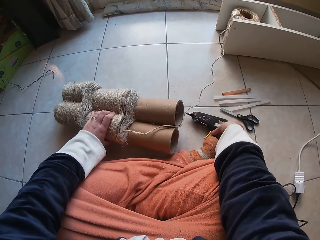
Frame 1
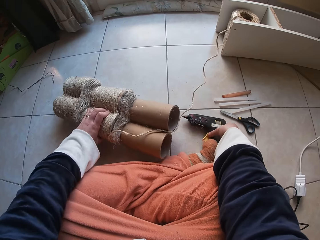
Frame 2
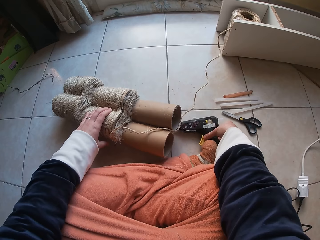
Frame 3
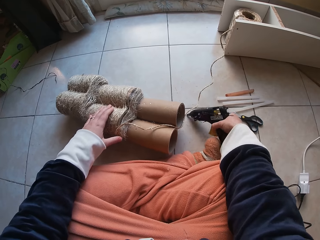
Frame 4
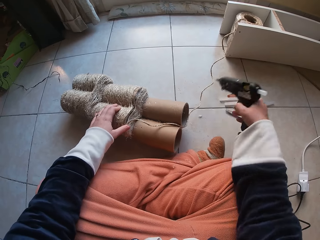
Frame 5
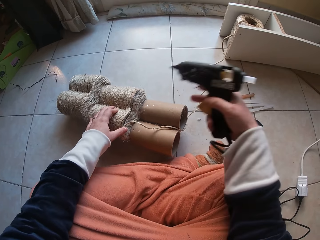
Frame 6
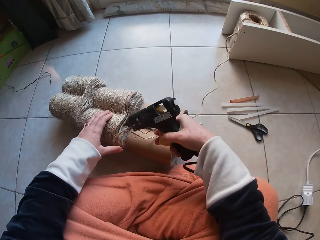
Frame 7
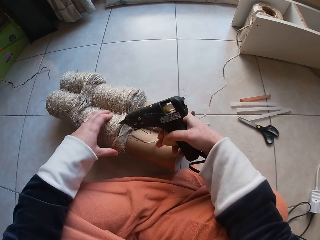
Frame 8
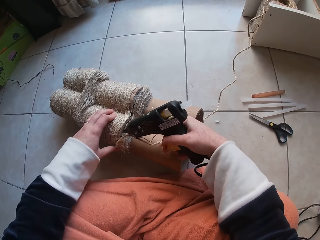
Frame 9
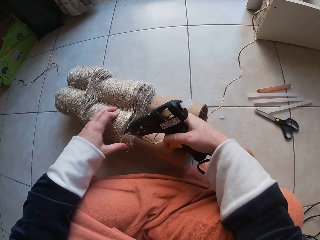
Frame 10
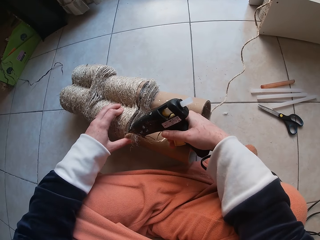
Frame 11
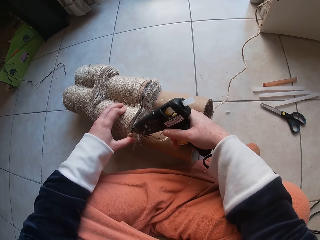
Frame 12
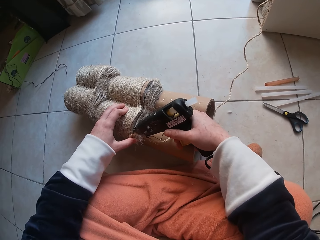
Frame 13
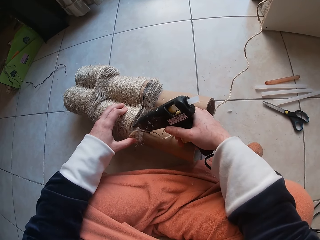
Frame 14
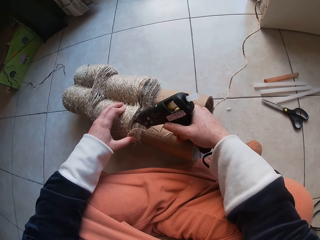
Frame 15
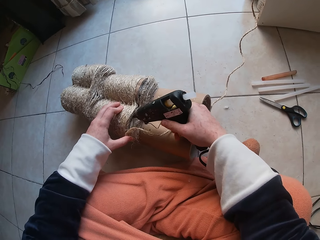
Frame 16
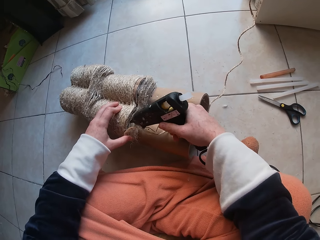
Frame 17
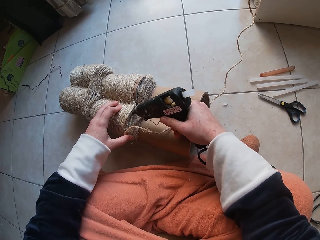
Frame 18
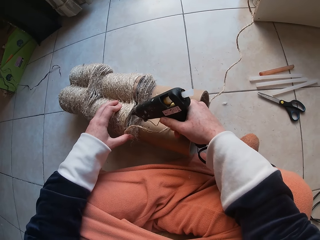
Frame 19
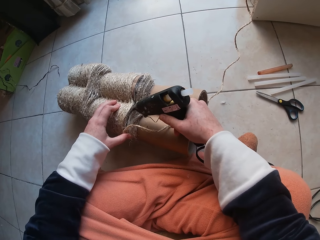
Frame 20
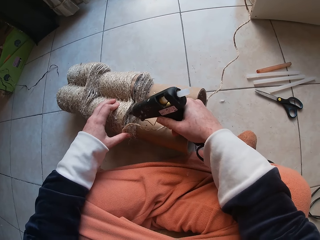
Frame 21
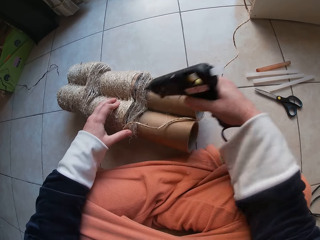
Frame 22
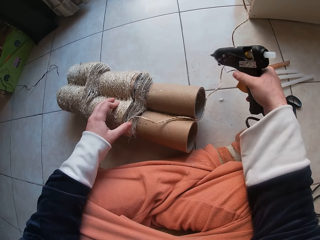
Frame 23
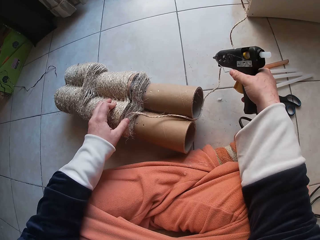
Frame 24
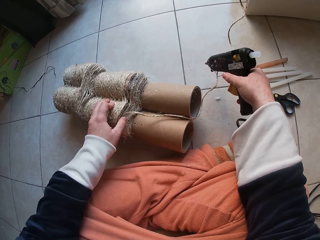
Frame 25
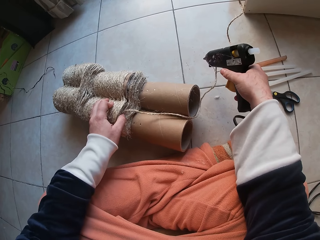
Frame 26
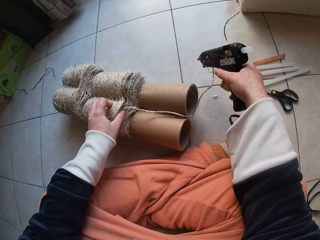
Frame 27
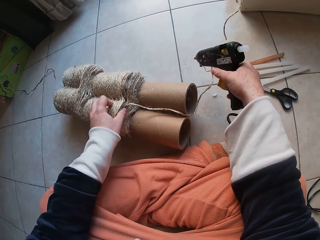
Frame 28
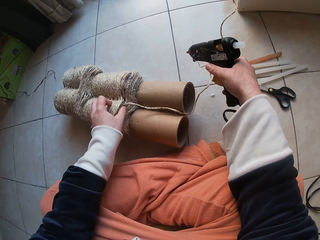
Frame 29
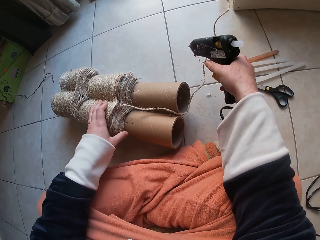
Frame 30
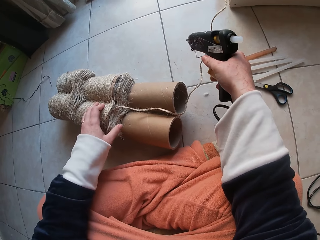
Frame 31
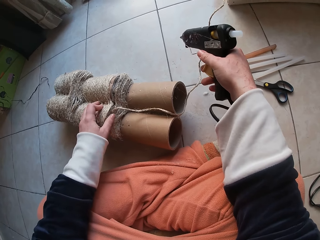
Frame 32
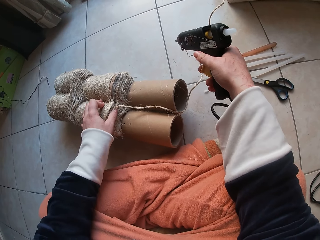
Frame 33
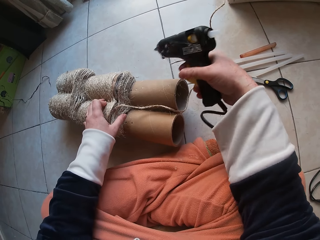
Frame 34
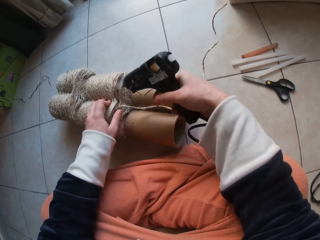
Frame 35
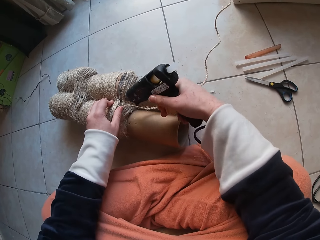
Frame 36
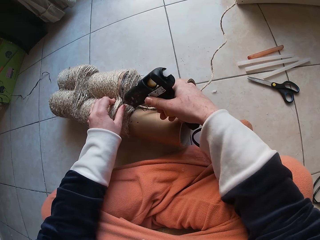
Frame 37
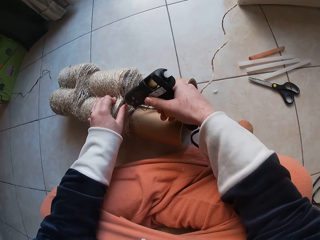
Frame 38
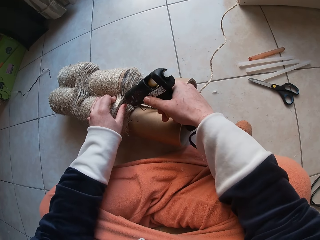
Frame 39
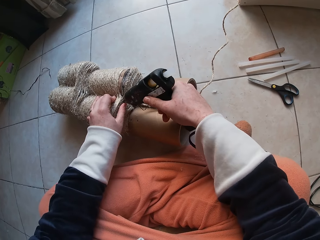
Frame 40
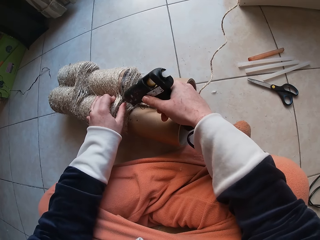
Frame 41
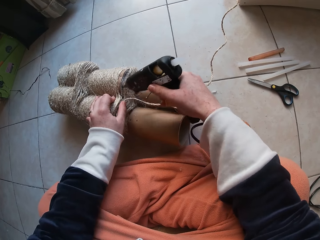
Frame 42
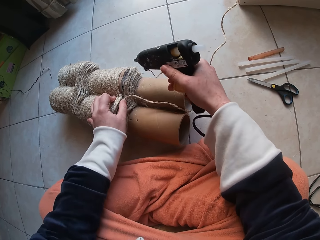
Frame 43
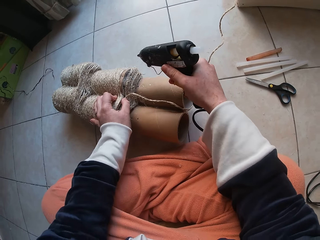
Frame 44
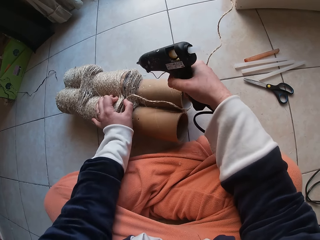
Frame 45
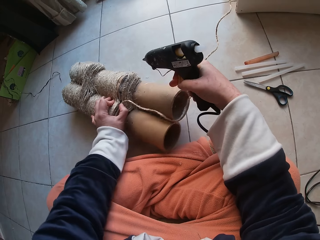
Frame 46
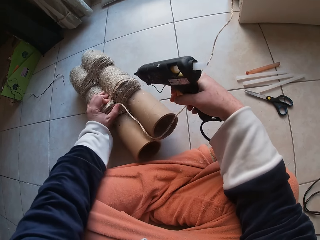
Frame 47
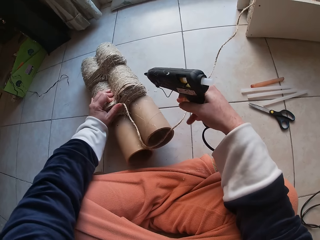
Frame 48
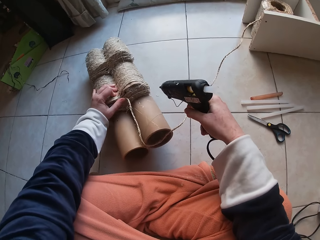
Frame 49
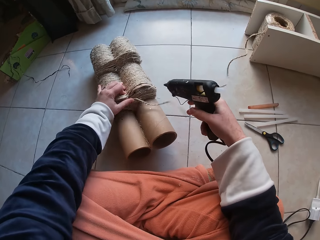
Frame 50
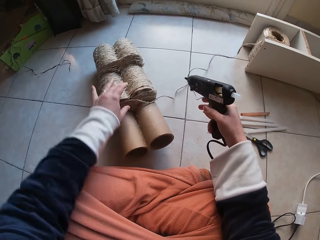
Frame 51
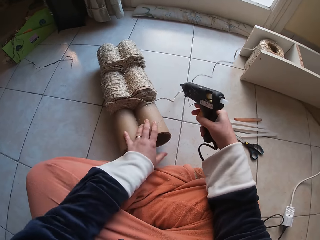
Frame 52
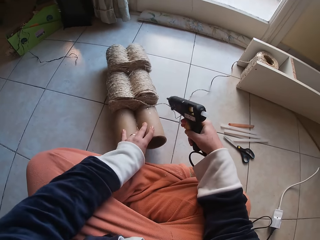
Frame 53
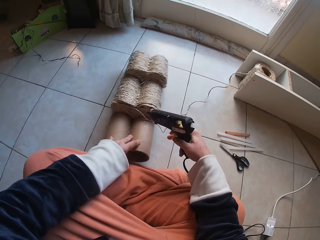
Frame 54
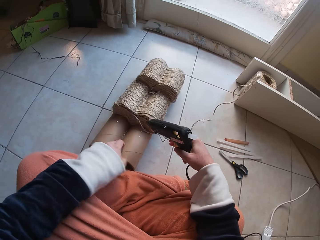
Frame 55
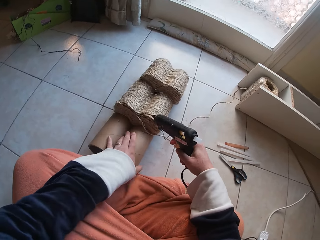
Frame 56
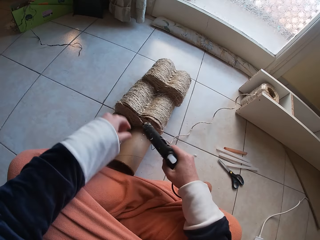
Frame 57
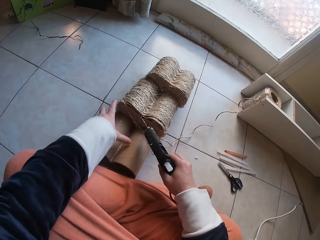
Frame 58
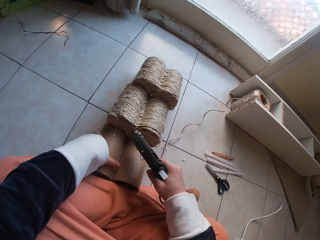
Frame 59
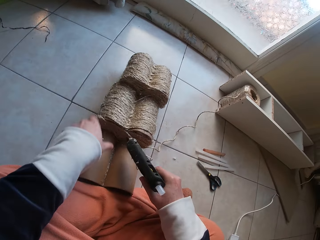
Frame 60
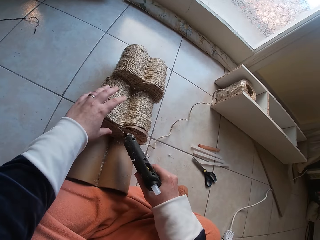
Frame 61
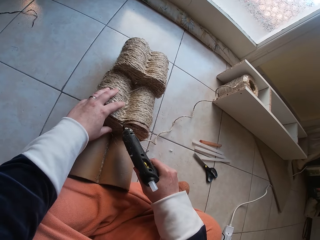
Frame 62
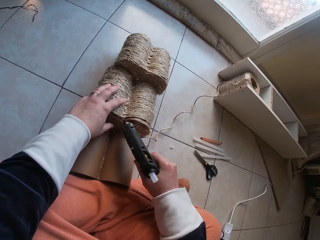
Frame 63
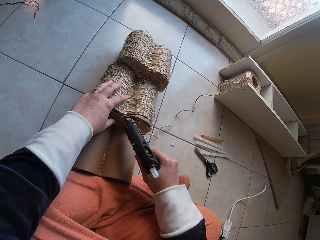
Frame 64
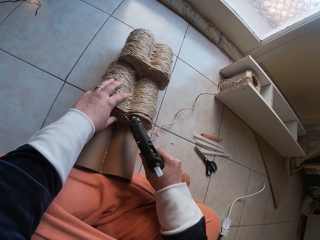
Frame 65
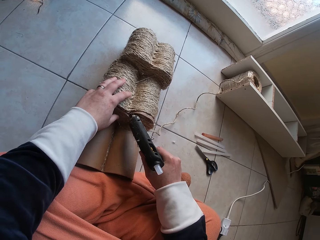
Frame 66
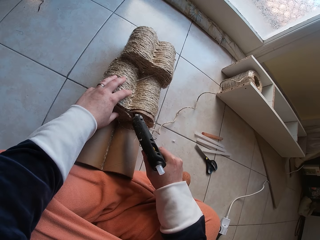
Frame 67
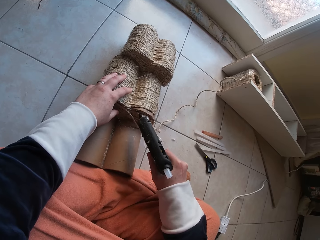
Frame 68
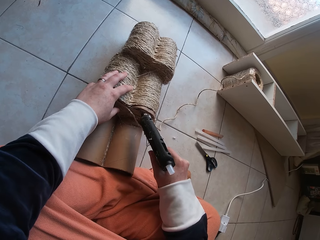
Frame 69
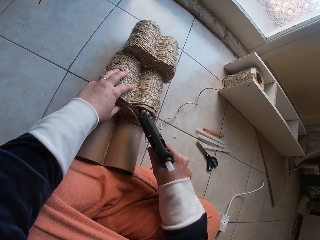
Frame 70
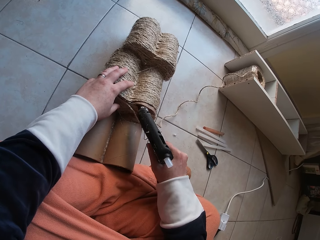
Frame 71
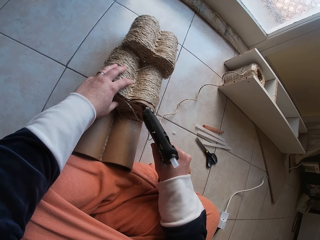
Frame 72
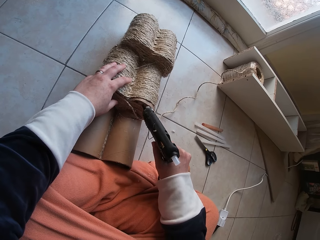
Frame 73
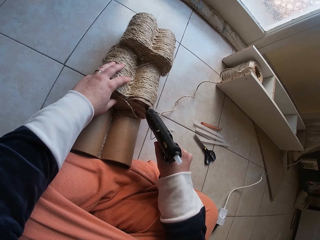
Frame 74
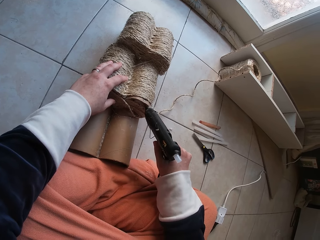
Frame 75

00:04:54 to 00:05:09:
The camera wearer picks up the glue machine from the floor with her right hand. She applies glue on the grass rope on the card tube with a glue gun in her right hand. She rolls the grass rope around each other on the cardboard tube on the floor with both hands. She attaches the string on the roller. She applies glue on the grass rope on the card tube with the glue gun in her right hand. She rolls the grass rope around each other on the cardboard tube on the floor with both hands. She turns the roller. She adjusts the cardboard tube on the floor with her left hand. She applies glue on the grass rope on the card tube with the glue gun in her right hand.

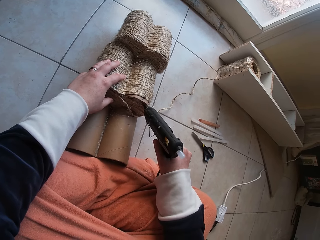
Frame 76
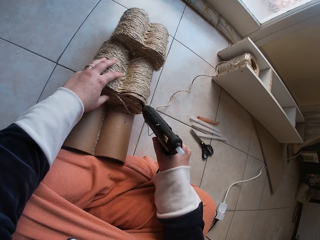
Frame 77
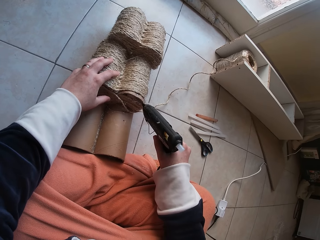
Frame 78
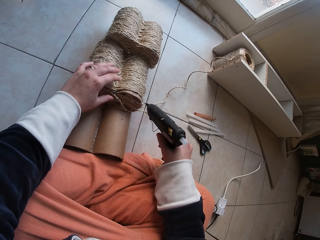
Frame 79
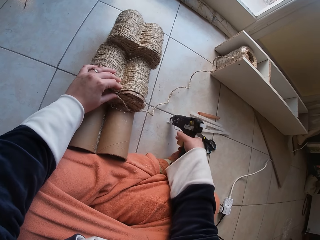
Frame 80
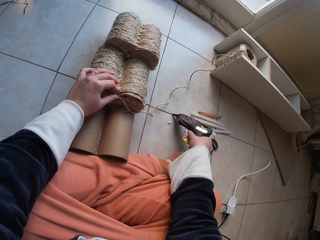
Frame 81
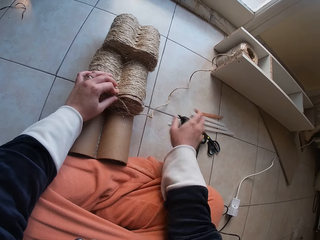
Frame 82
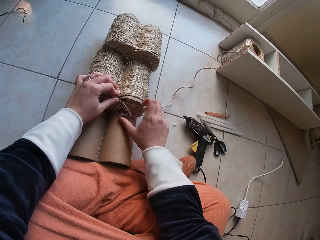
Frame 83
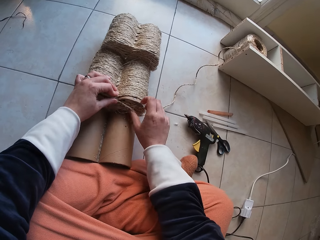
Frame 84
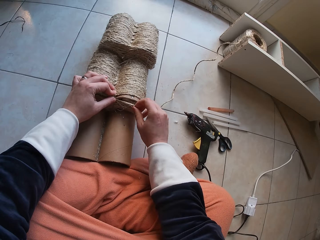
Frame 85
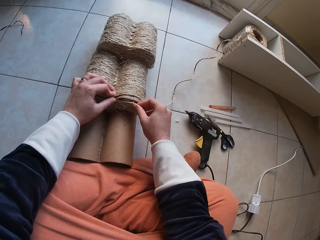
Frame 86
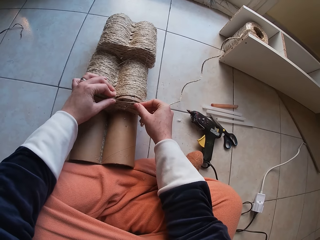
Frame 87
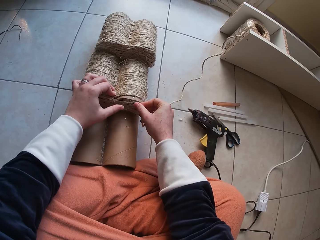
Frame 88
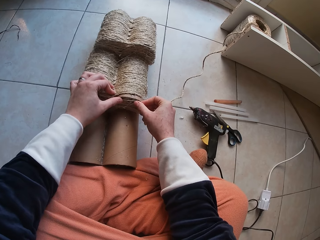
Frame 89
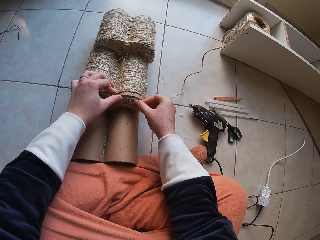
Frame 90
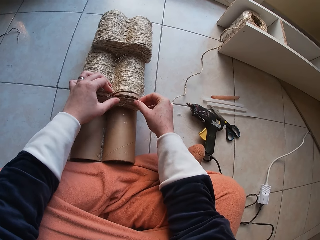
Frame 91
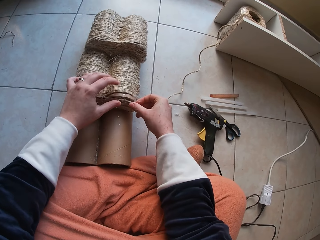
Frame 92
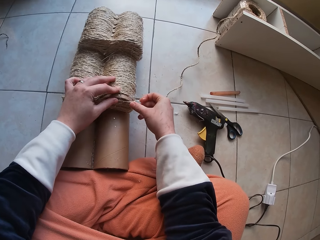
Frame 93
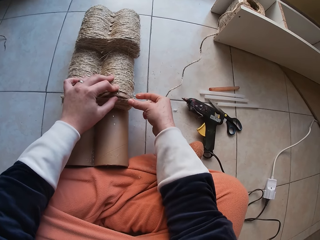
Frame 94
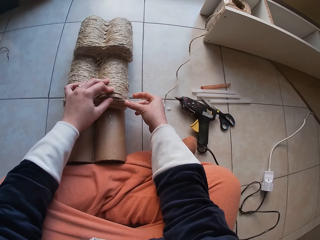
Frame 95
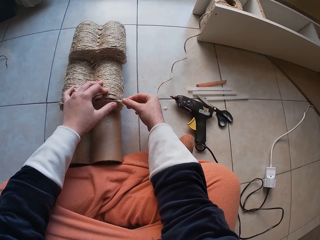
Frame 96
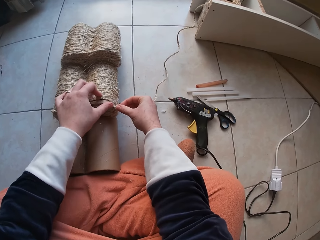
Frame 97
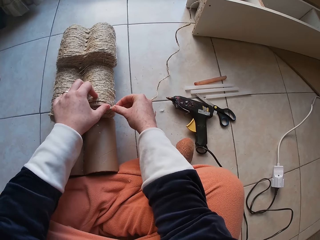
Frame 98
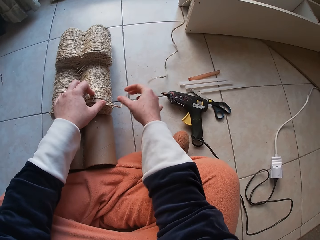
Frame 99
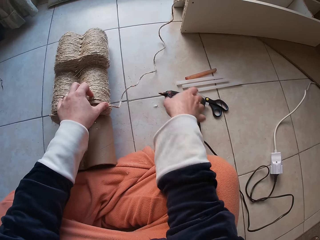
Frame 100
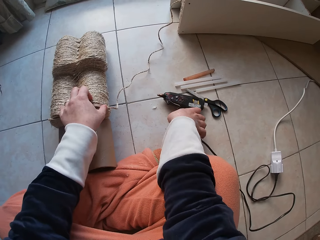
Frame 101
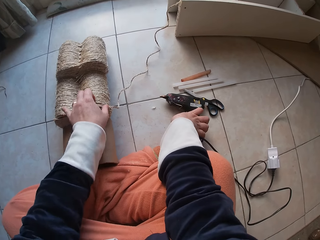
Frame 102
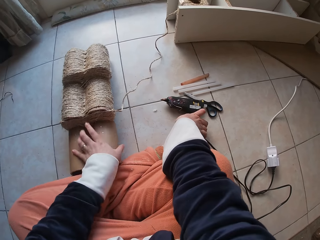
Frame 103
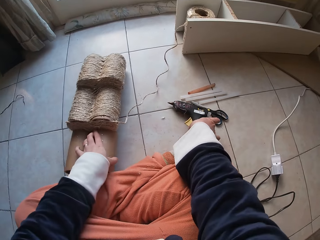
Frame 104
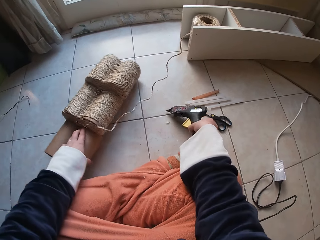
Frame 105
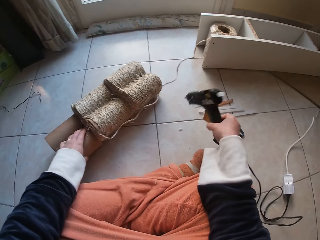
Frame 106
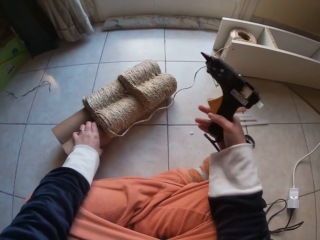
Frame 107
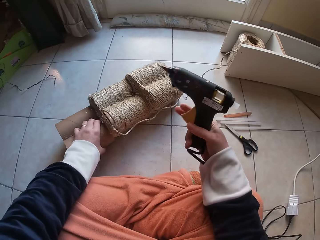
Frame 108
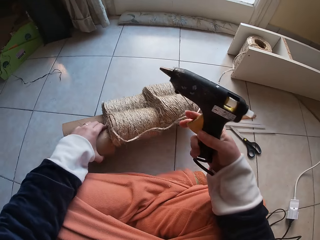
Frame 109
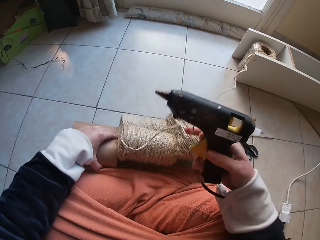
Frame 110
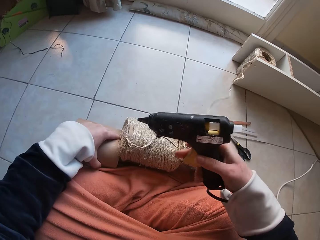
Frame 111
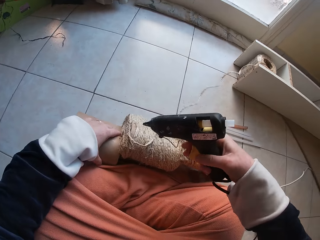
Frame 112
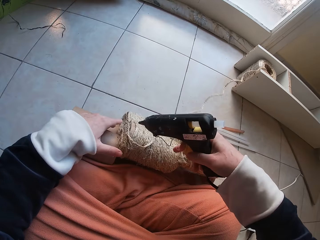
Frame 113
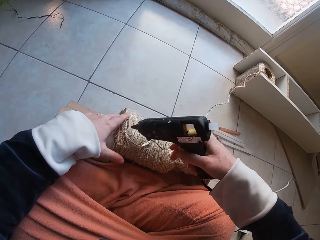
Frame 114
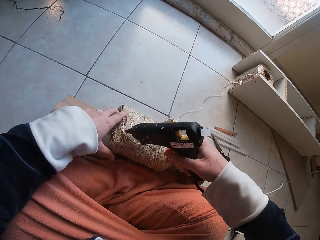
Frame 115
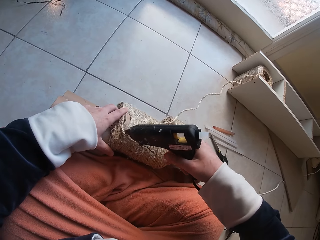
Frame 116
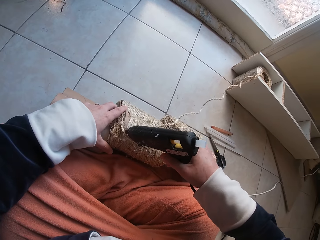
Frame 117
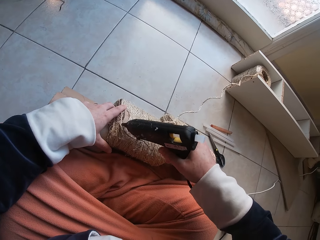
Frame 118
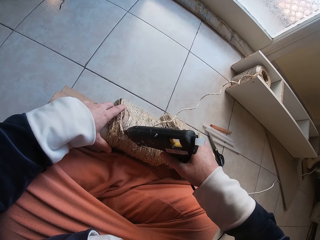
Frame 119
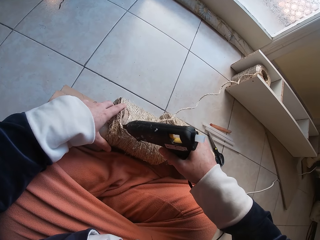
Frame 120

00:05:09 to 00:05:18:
The camera wearer drops the glue gun in her right hand on the floor. She attaches the string on the roller. She rolls the grass rope around each other on the cardboard tube on the floor with both hands. She picks up the glue gun from the floor with her right hand. She pulls the roller closer. She adjusts the cardboard tube on the floor with her left hand. She applies glue on the grass rope on the card tube with the glue gun in her right hand.
